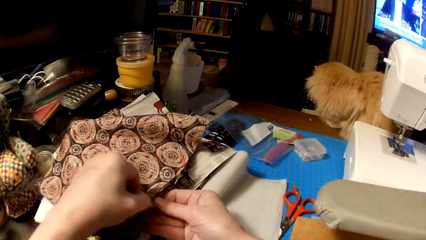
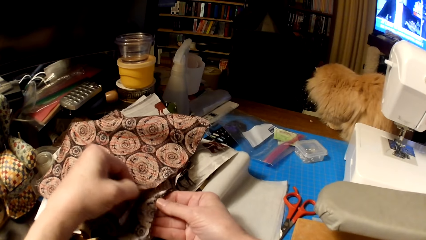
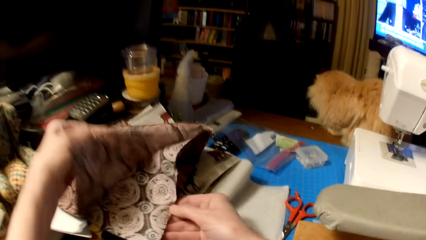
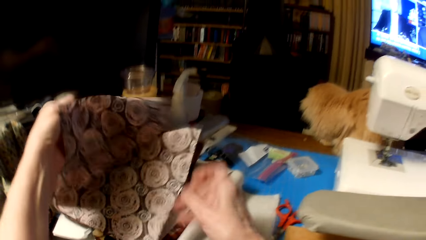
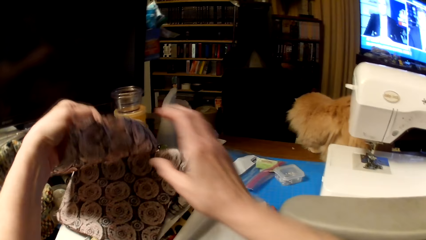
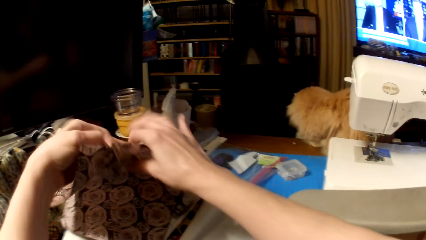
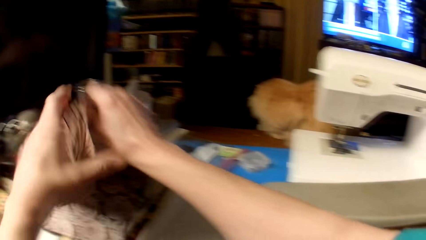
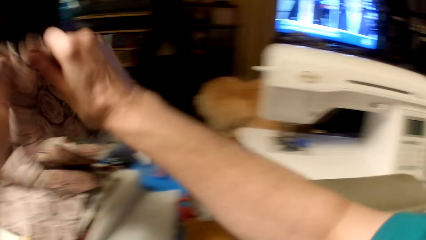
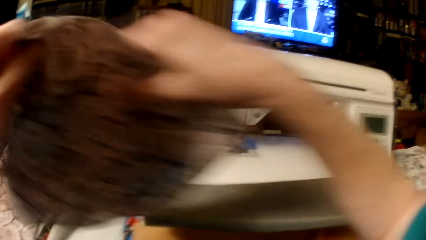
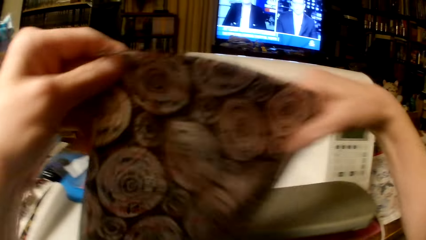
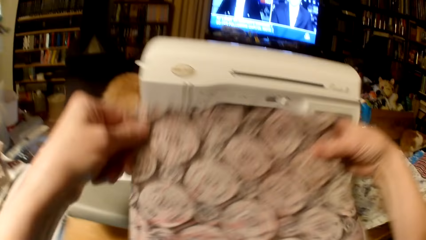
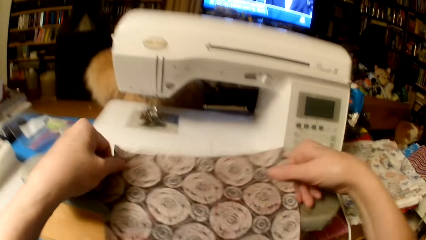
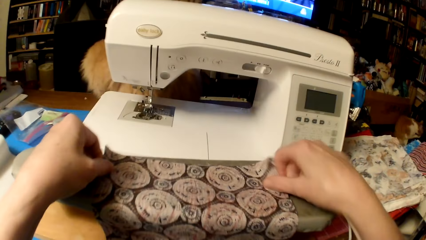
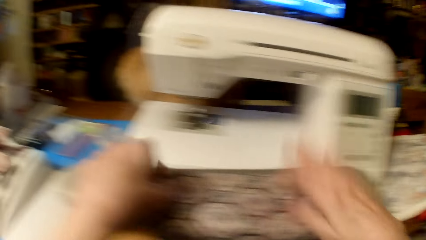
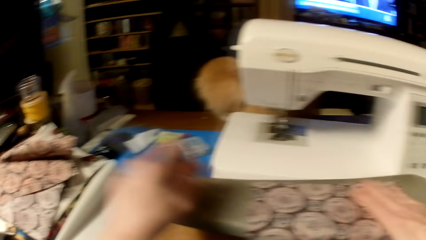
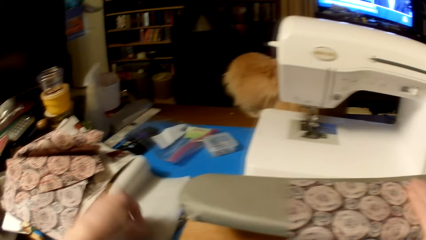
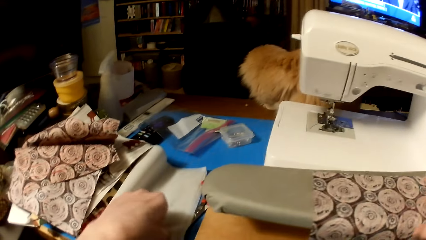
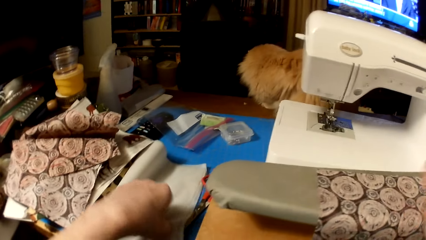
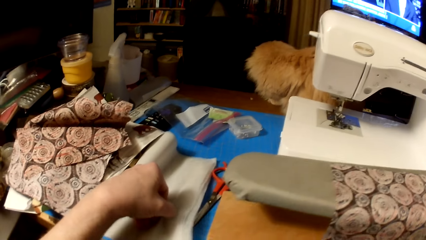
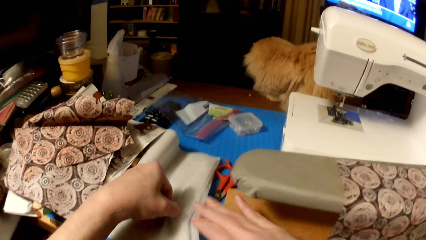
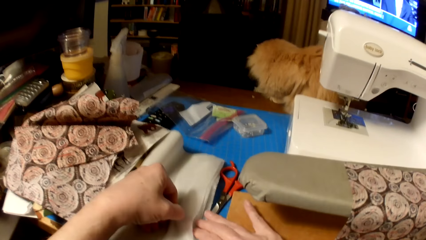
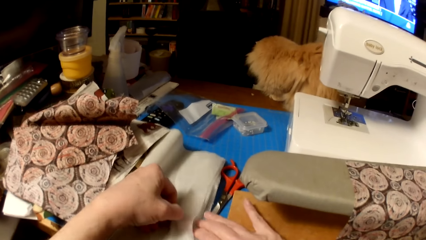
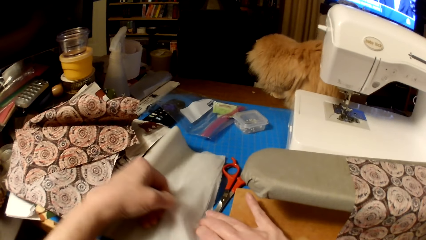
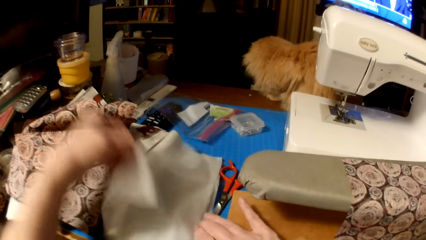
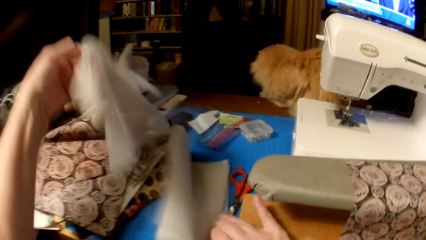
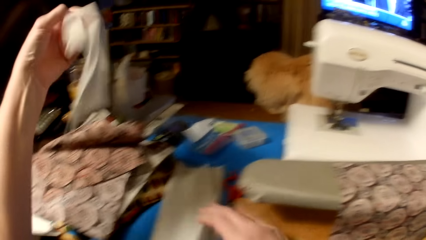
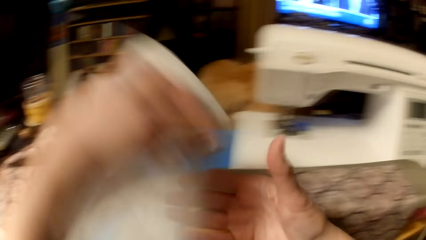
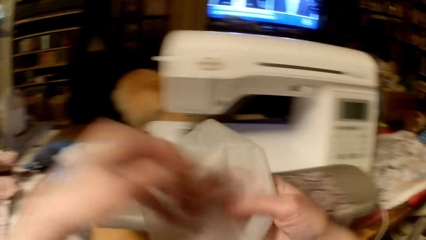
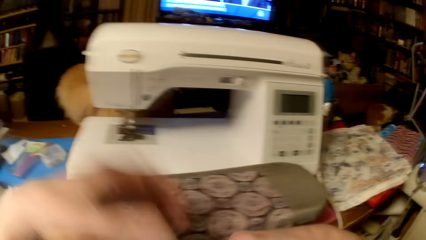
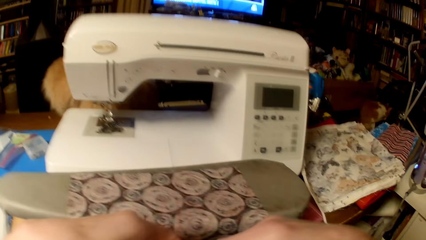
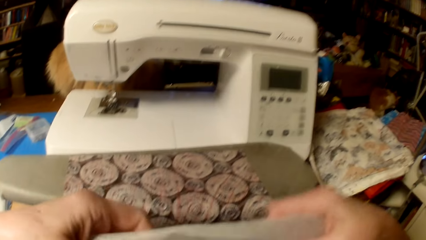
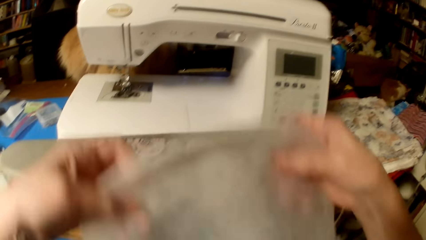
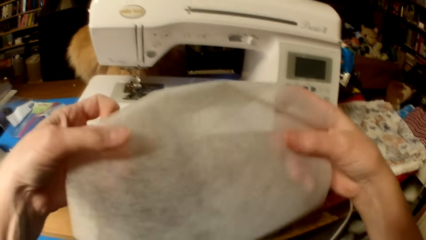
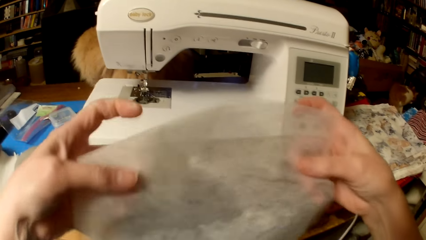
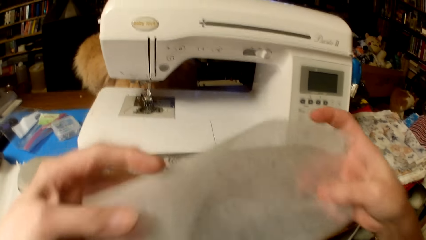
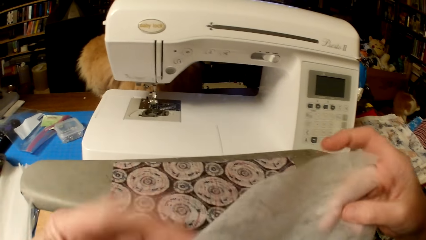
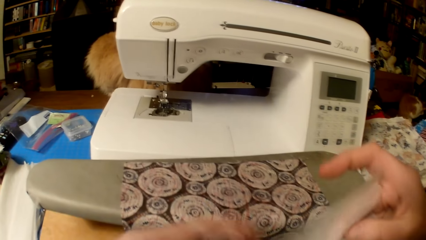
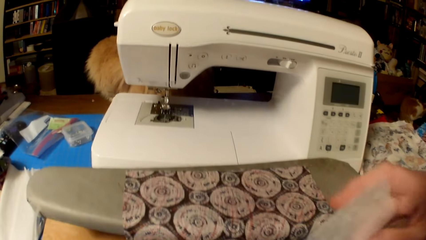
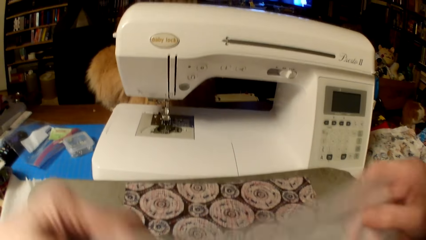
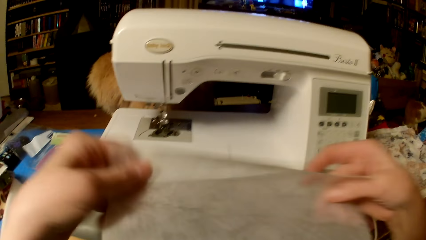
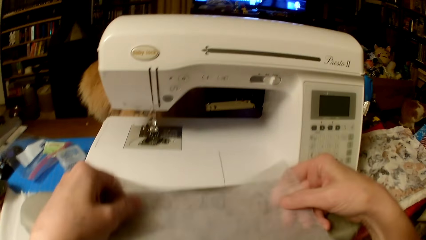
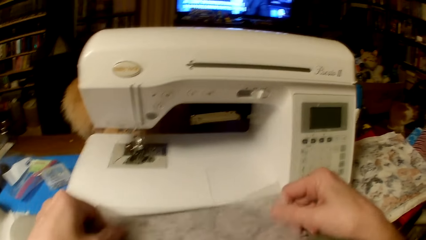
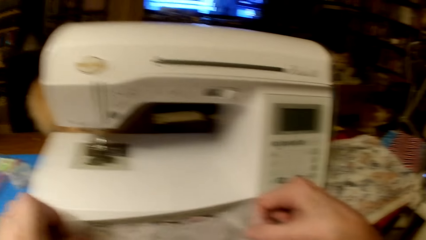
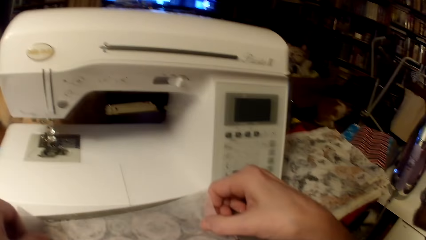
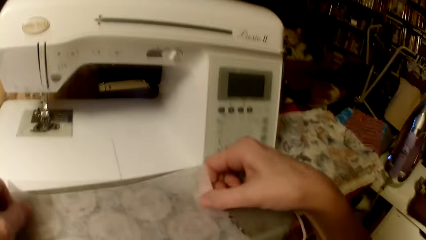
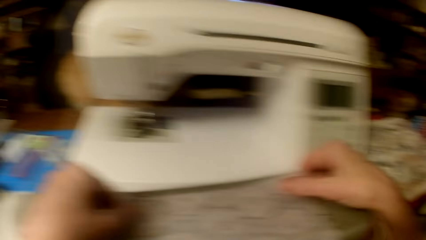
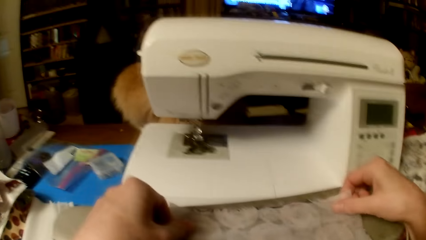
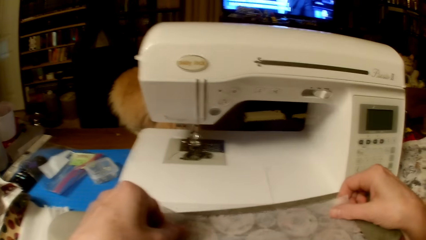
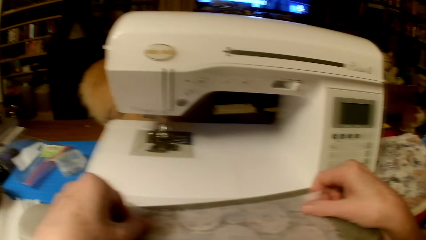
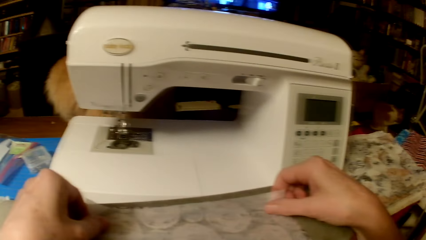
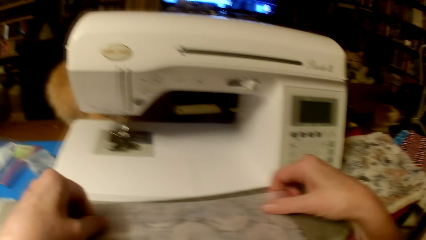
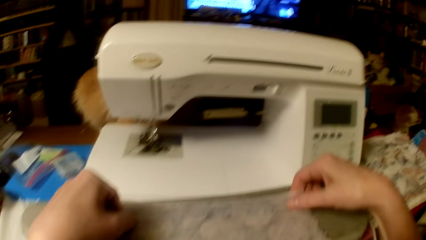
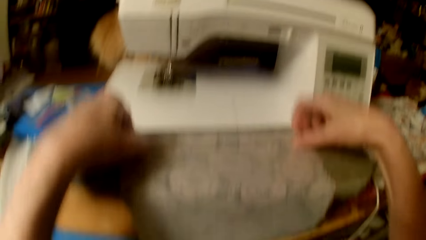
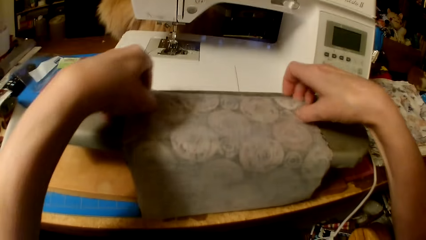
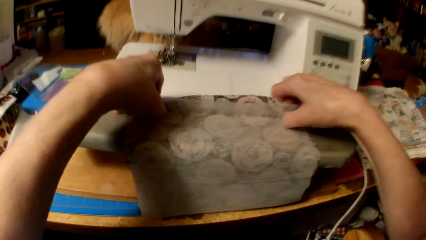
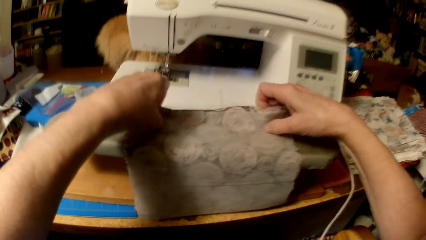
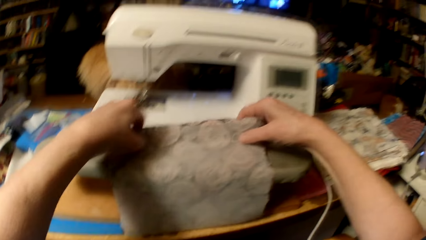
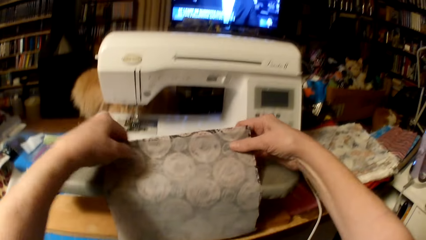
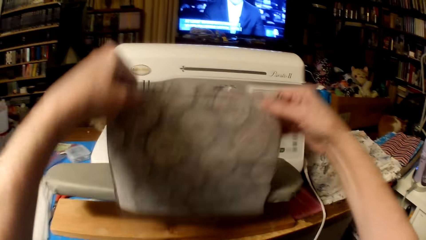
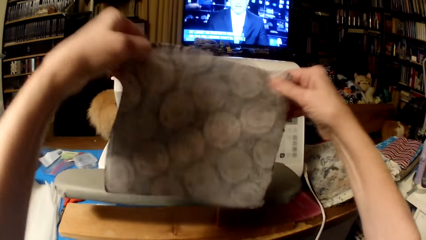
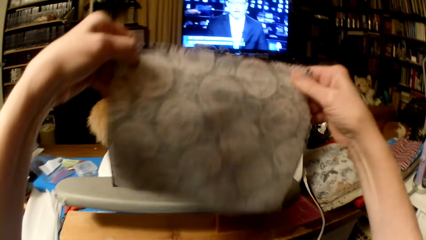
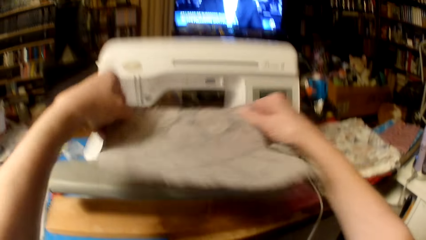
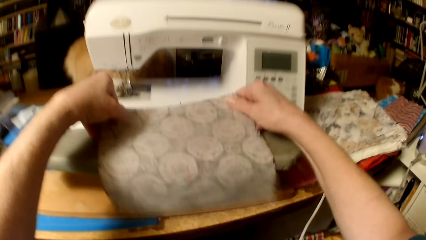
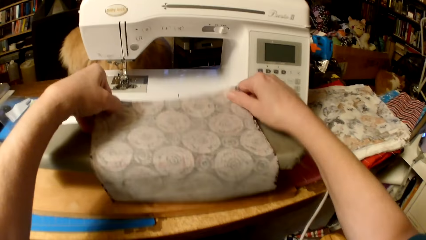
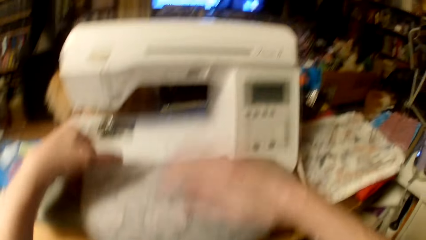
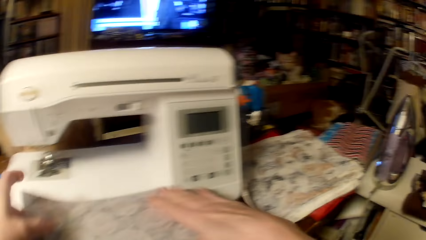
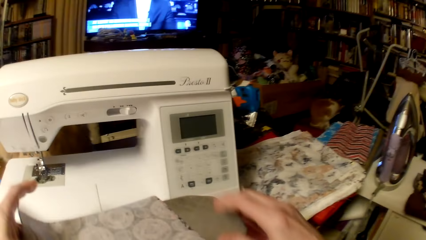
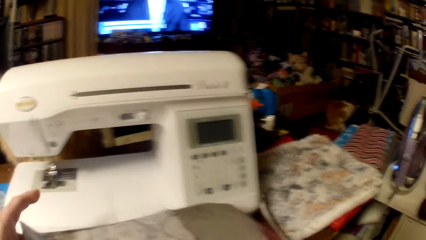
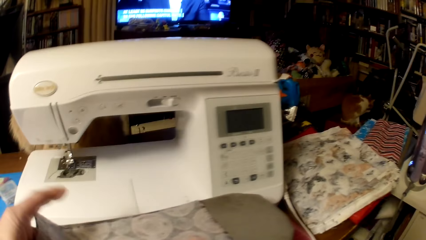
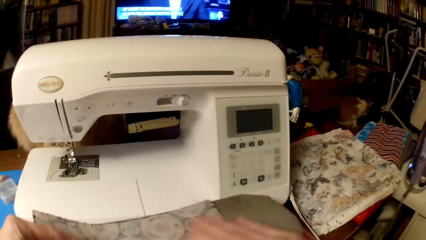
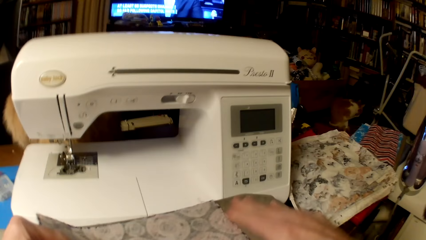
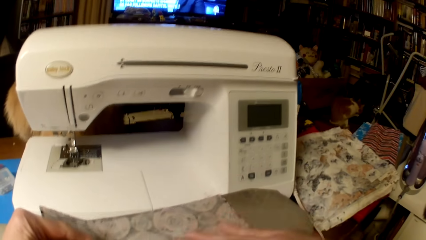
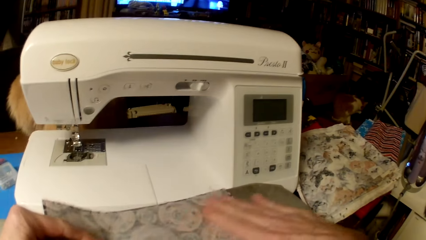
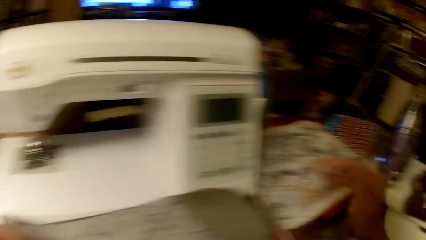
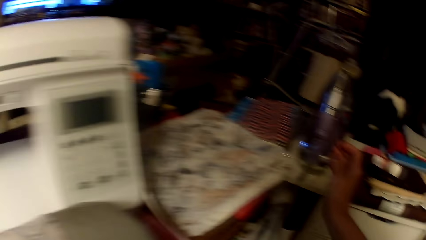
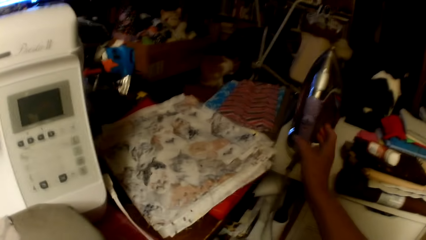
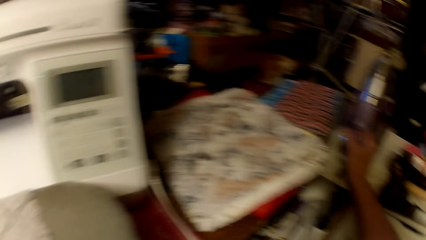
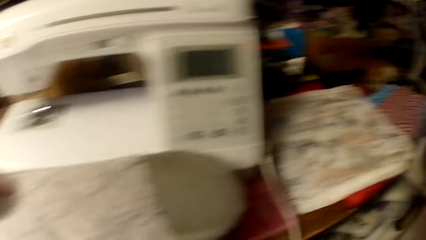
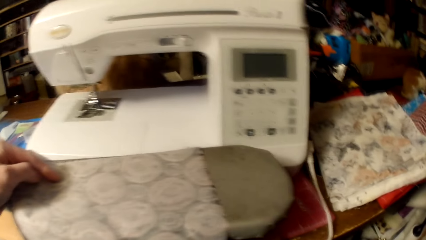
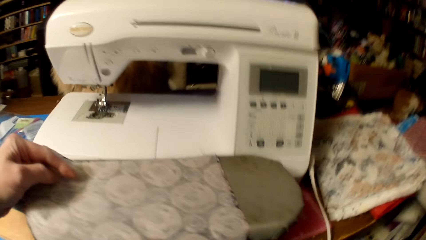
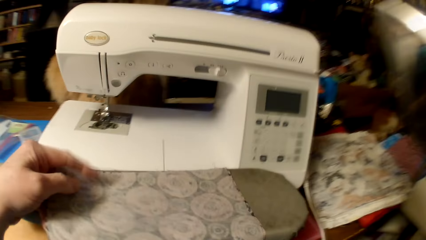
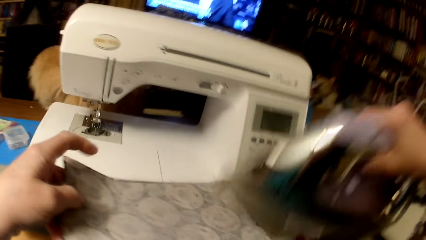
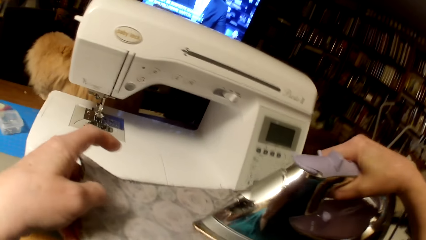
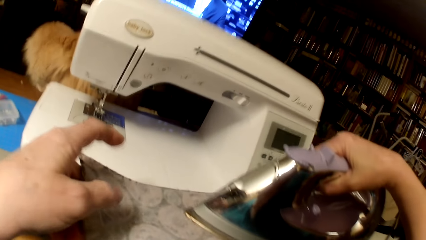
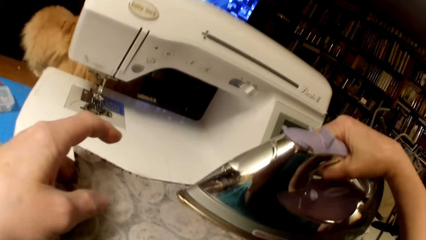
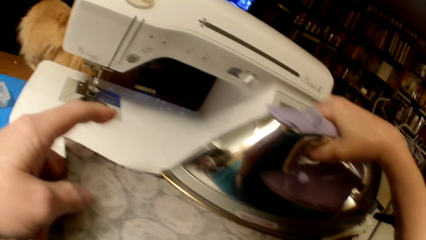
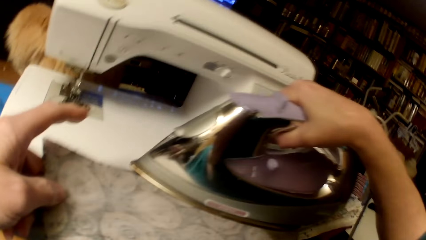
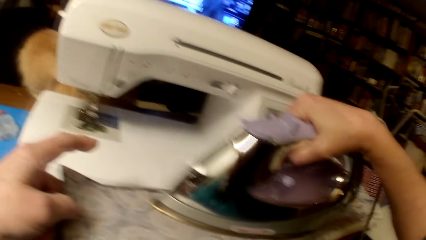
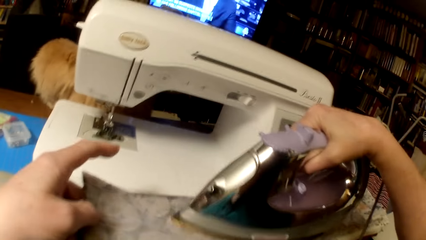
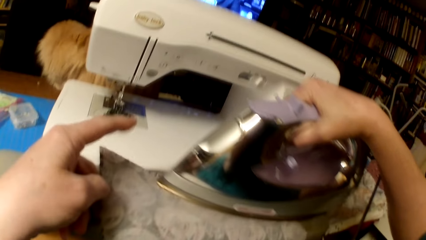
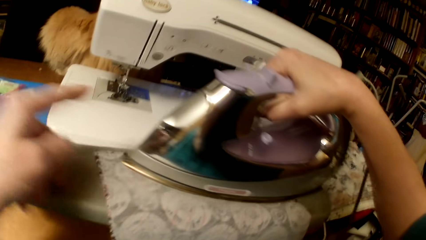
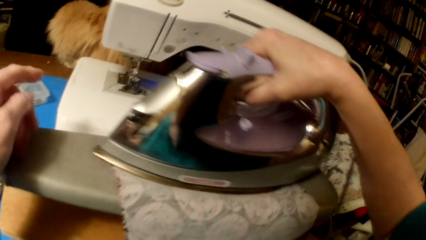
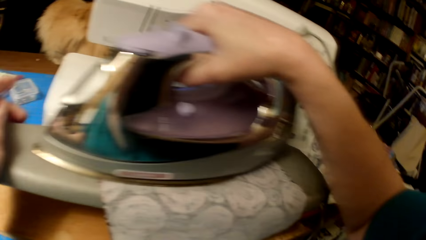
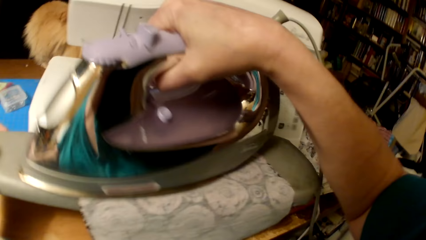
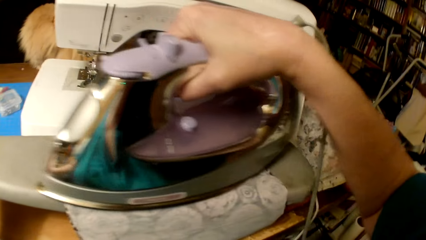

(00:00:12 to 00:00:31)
The camera wearer picks a piece of cloth. They put the piece of cloth on the ironing board. They pick a sheer fabric. They put the fabric on the piece of cloth. They shake the piece of cloth and the fabric, and put the piece of cloth and the fabric on the ironing board. They rub a hand on the fabric. They pick an iron box. They iron the piece of cloth and the fabric.
